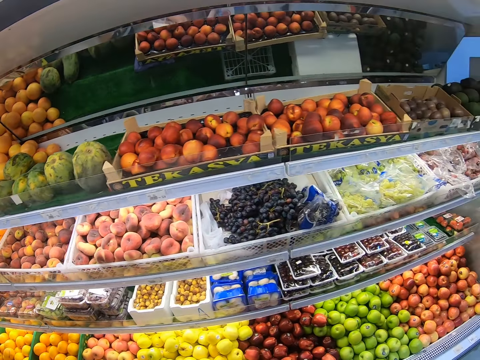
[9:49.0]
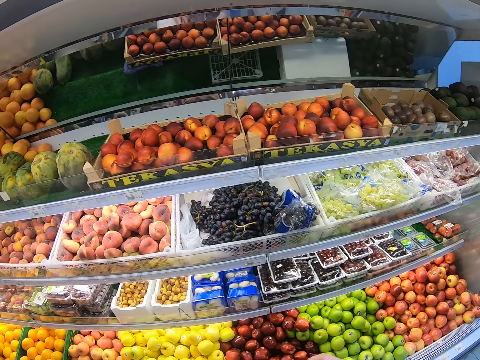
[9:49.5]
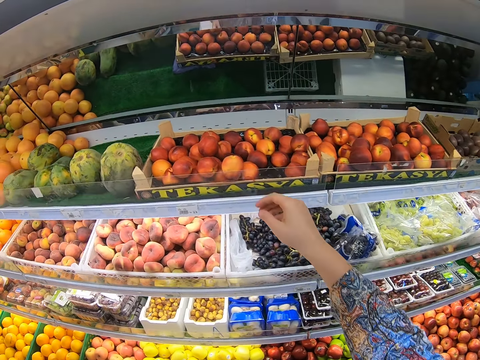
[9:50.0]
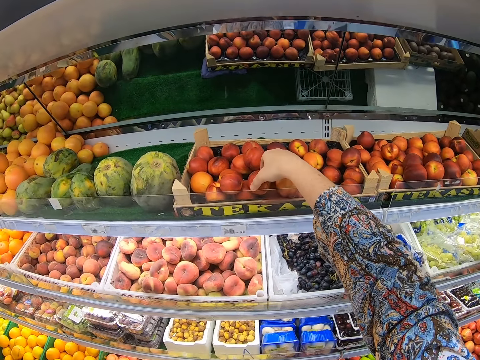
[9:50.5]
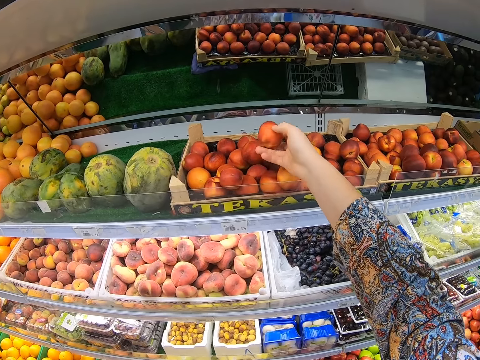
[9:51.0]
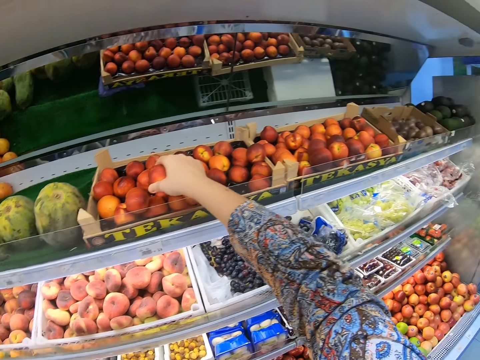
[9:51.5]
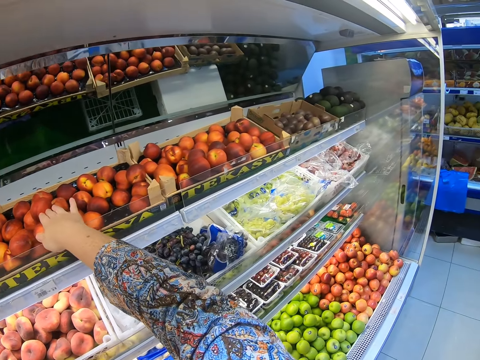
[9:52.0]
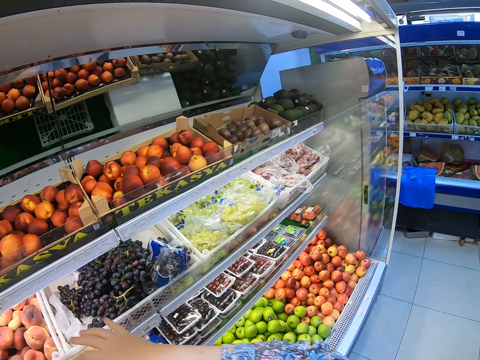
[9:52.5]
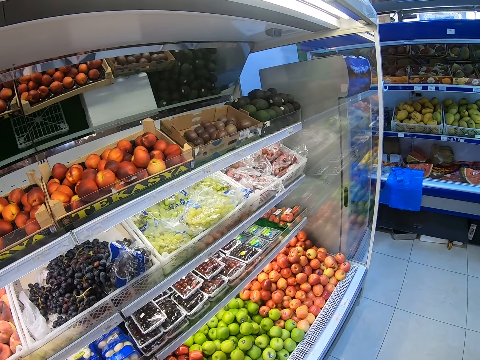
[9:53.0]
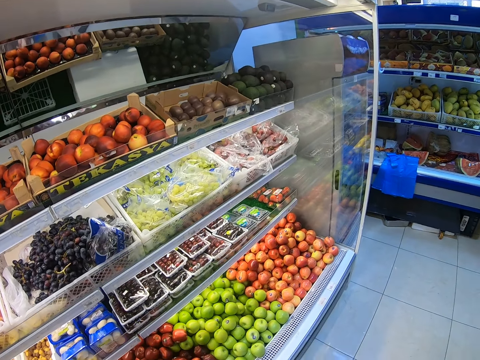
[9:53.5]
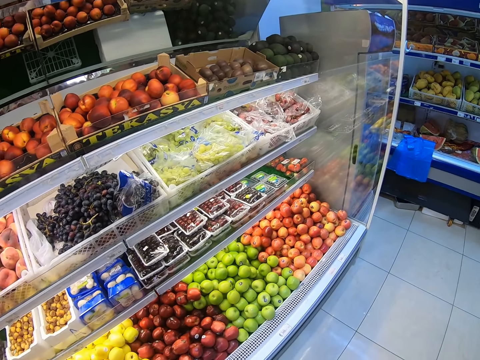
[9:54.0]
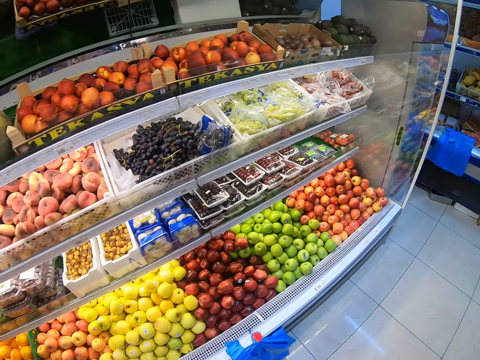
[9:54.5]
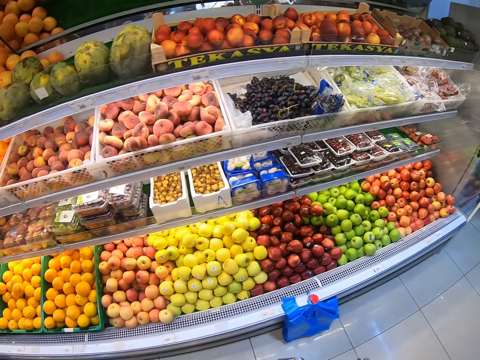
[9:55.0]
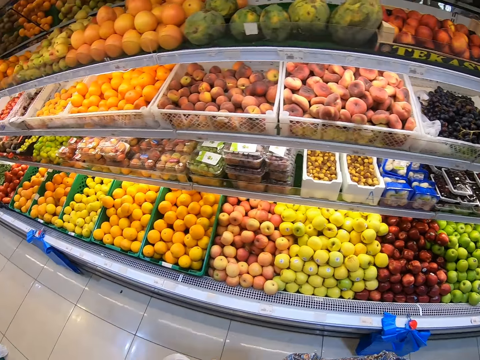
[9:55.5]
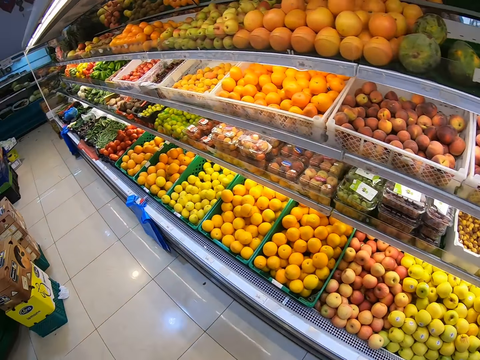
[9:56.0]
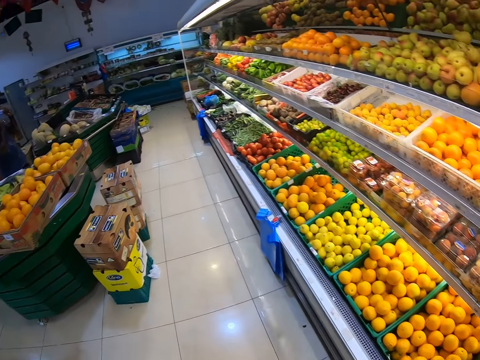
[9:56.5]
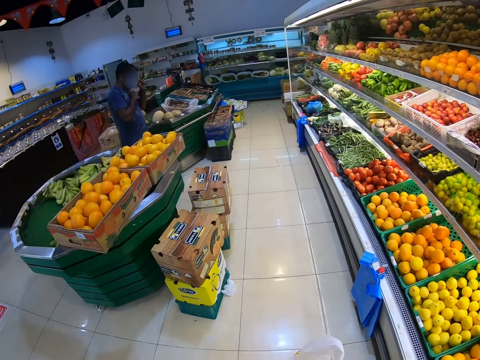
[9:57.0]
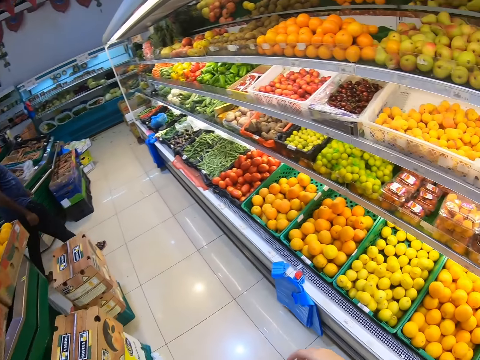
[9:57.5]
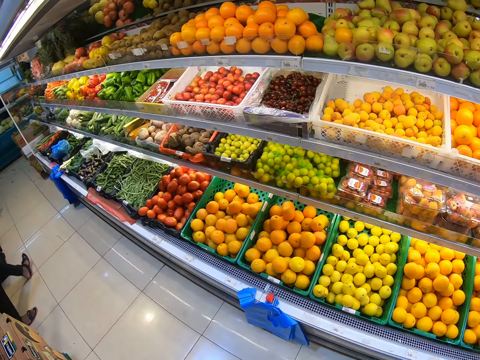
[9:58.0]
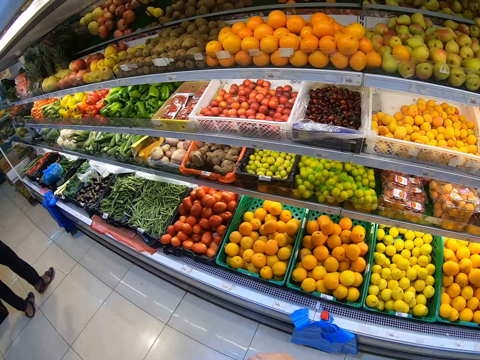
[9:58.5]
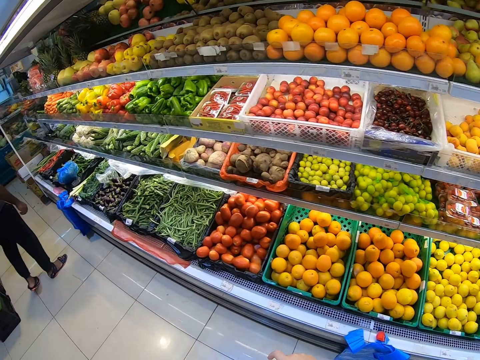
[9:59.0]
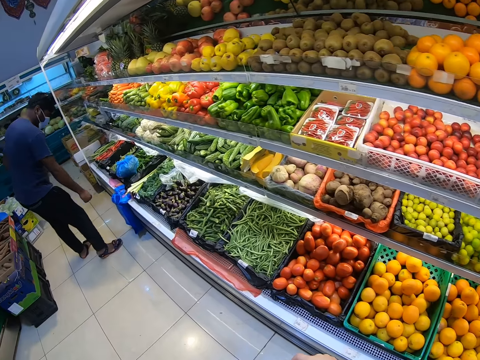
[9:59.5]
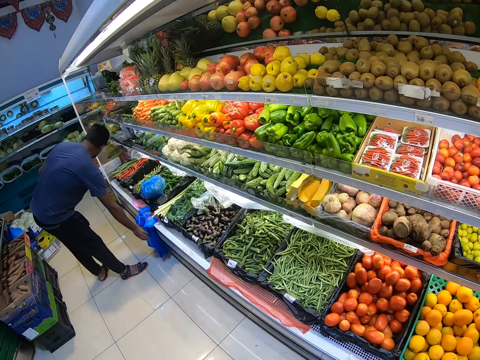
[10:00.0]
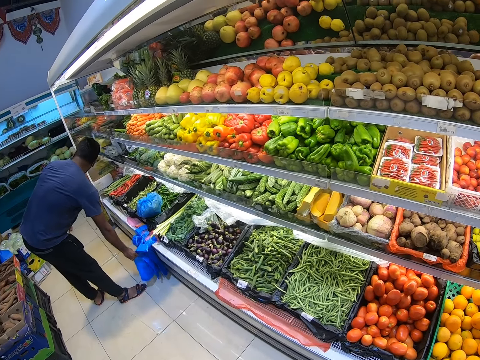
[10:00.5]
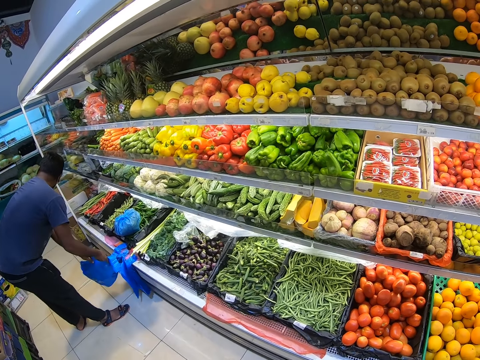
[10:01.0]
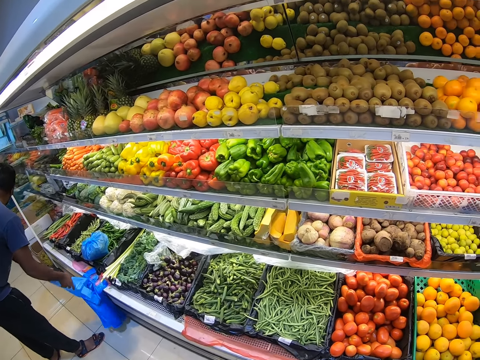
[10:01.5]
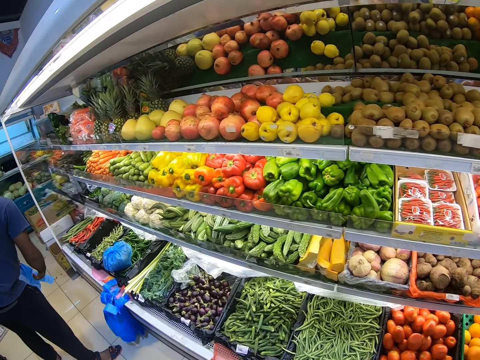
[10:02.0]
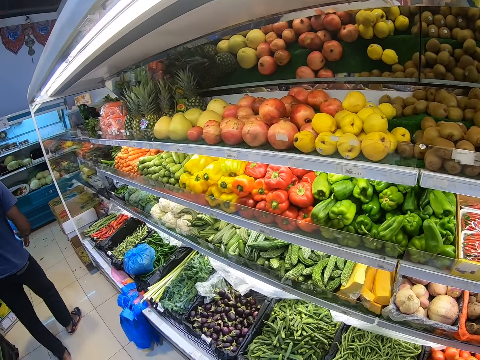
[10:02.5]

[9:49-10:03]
The camera wearer picks an apple from the shelf. They put the apple on the shelf or in the freezer. They walk in the grocery store. A person picks a plastic bag from the shelf.

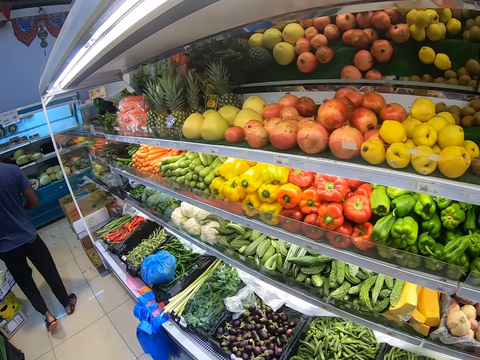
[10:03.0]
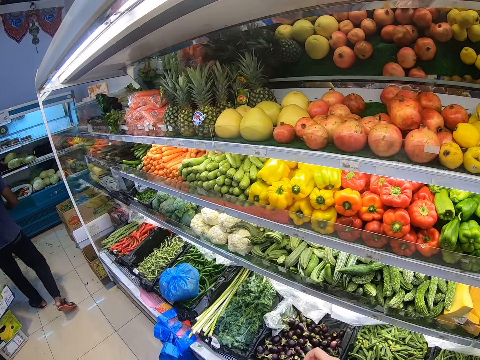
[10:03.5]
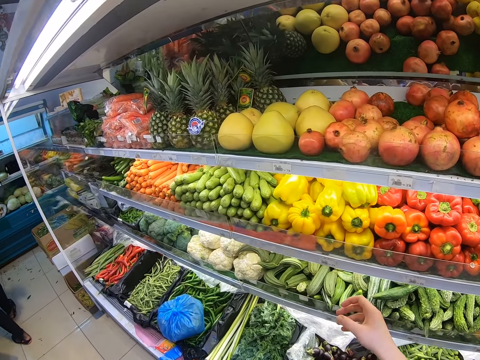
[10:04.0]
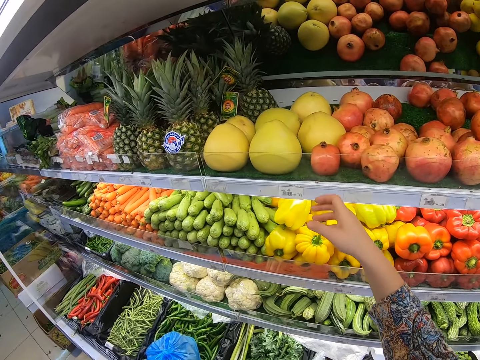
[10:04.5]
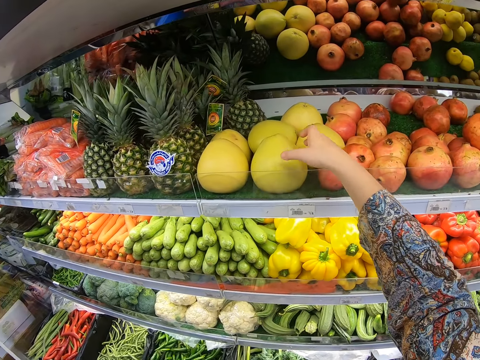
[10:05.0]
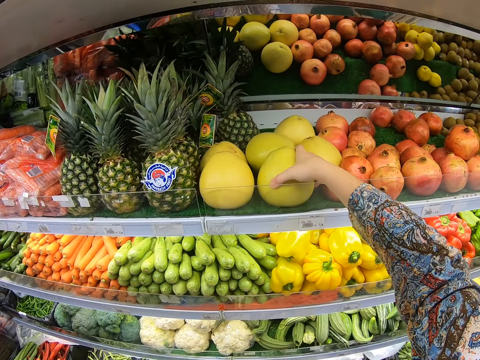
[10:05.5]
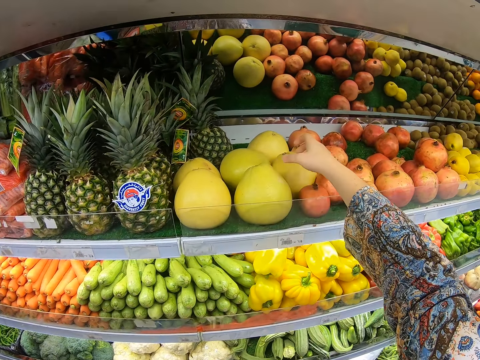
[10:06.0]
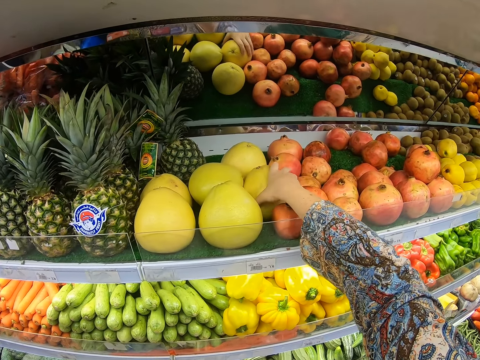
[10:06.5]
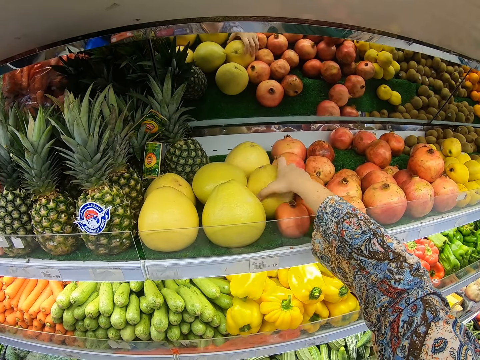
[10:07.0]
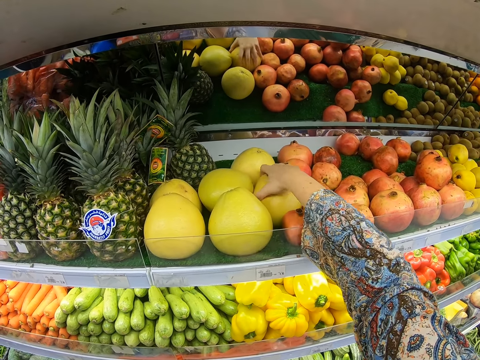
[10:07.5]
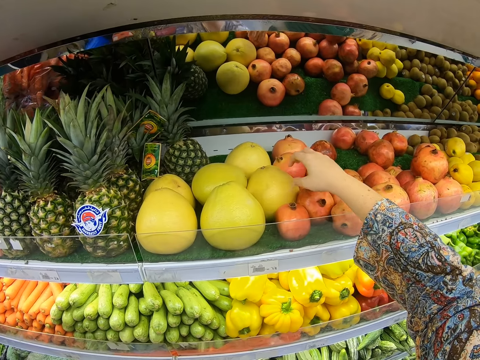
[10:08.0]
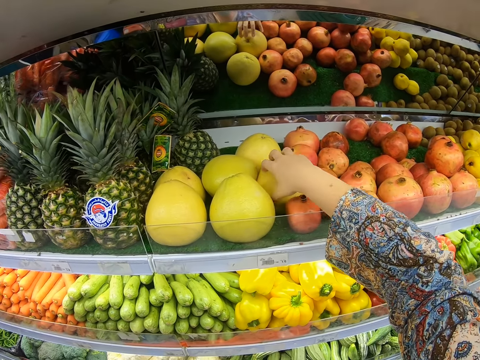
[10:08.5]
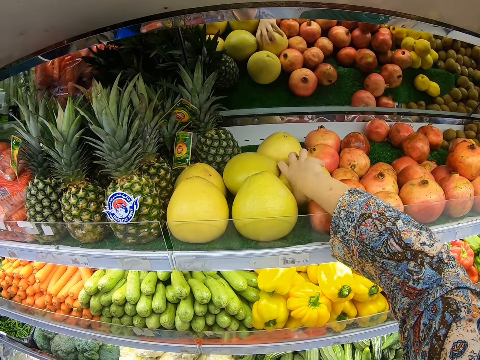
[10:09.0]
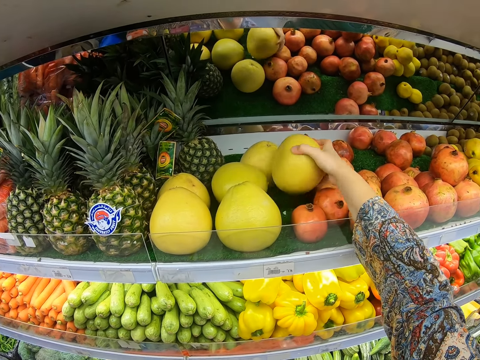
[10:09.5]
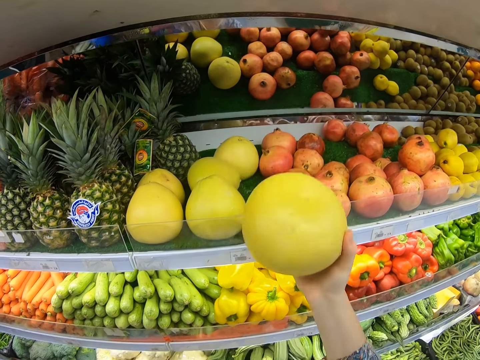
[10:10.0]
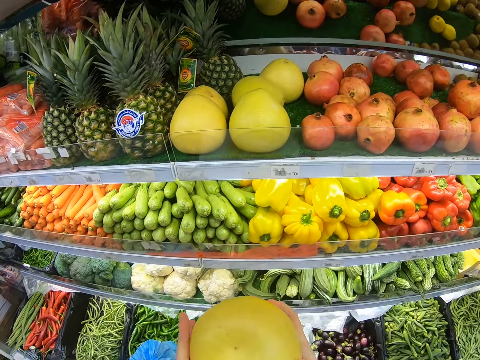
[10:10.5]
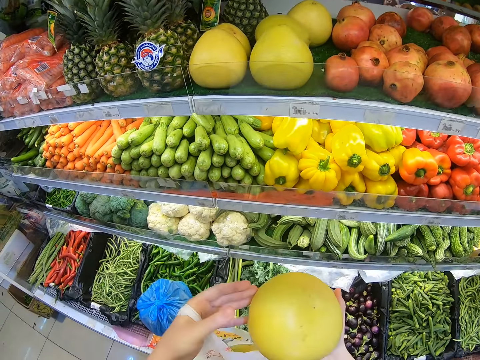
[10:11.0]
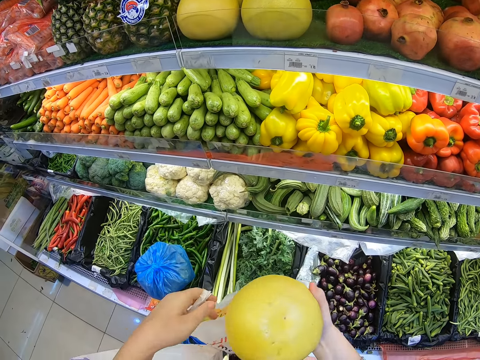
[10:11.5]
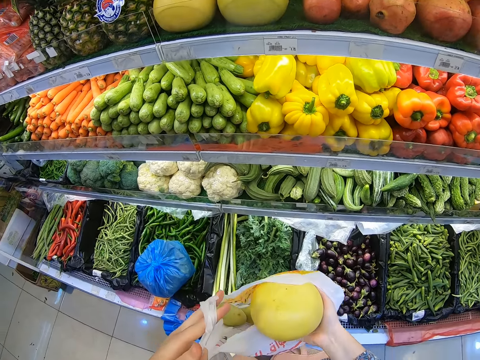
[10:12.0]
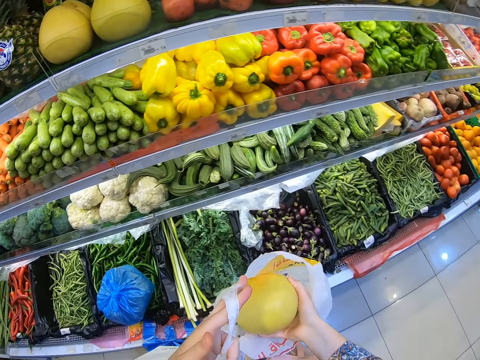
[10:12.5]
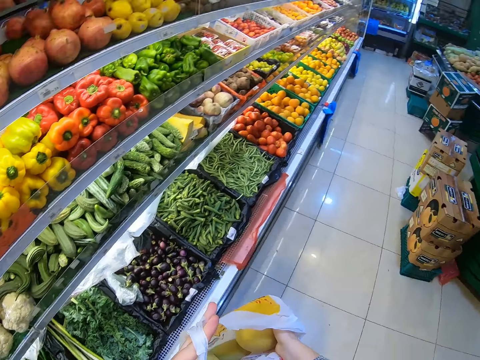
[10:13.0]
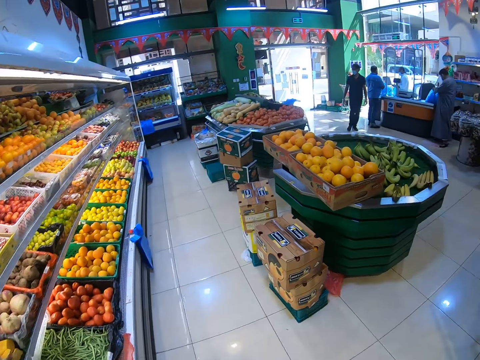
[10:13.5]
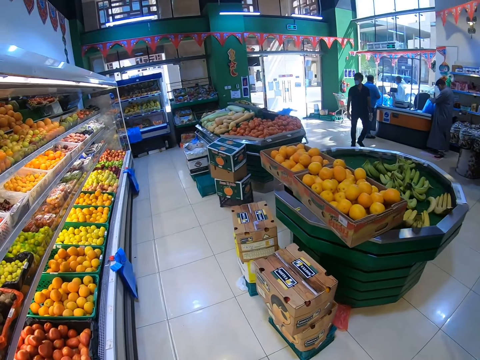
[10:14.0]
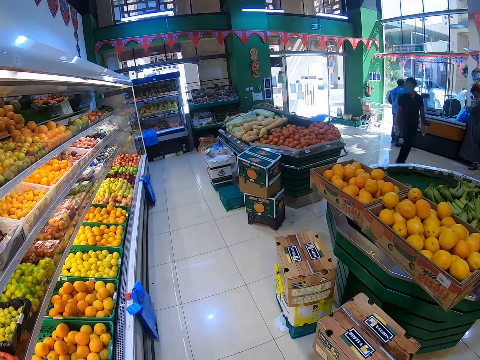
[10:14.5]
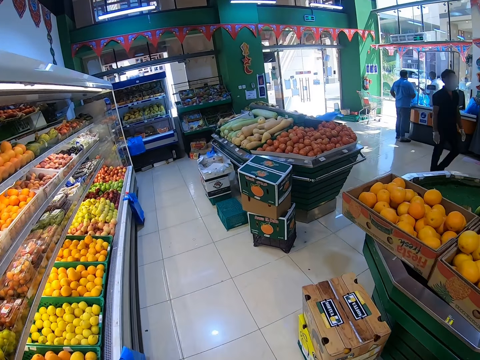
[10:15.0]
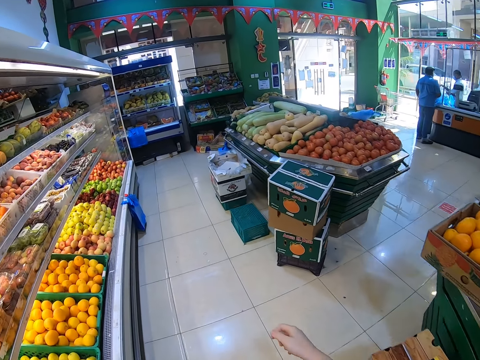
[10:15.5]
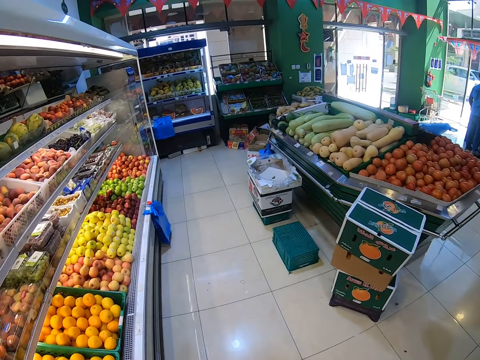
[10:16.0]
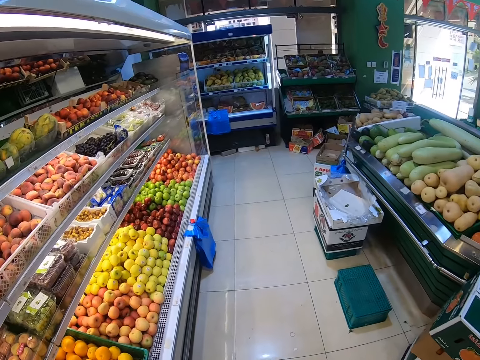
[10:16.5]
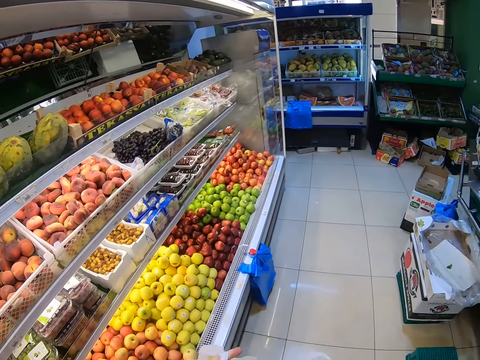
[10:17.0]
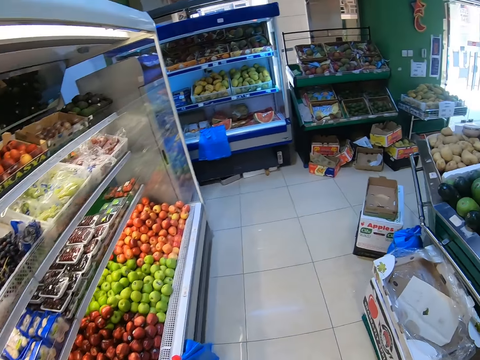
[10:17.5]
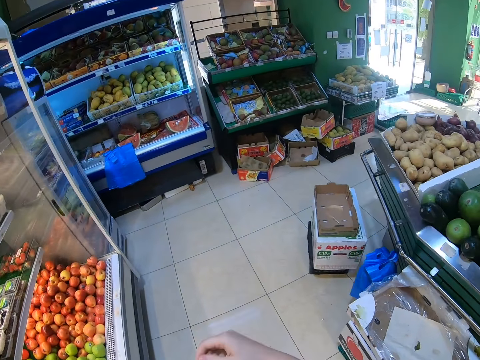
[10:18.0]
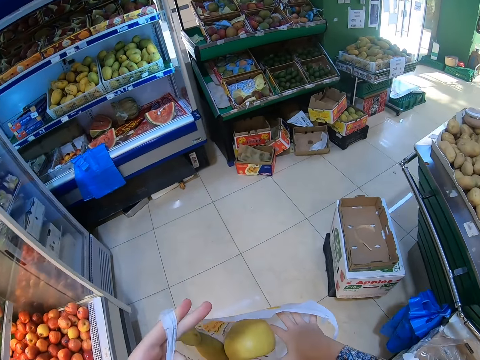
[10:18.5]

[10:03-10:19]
The camera wearer walks beside the shelf. They touch fruits on the shelf. They pick pears. They pick a fruit from the shelf. They hold the pears with both hands. They put the pears in the shopping bag. They walk in the grocery store.
